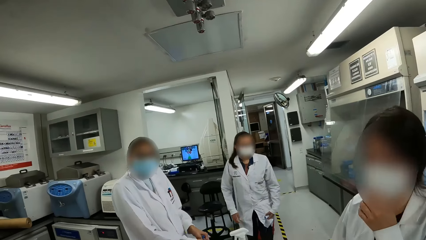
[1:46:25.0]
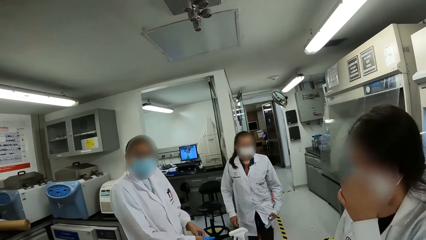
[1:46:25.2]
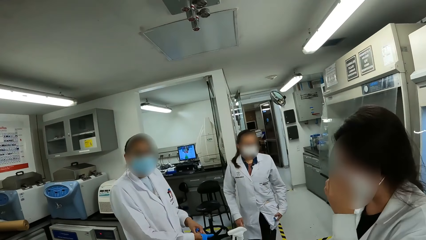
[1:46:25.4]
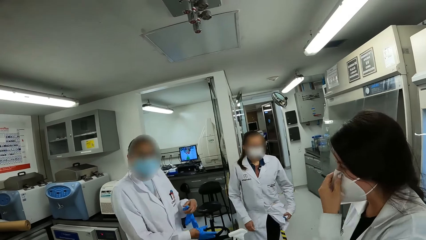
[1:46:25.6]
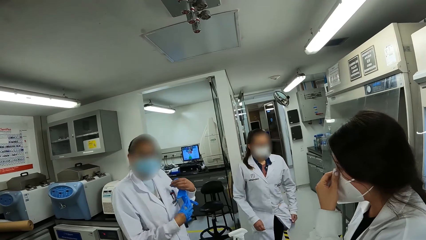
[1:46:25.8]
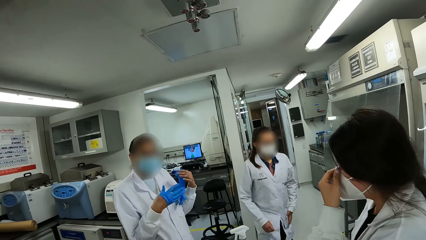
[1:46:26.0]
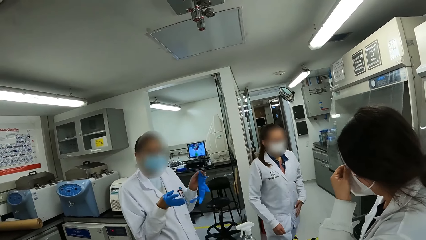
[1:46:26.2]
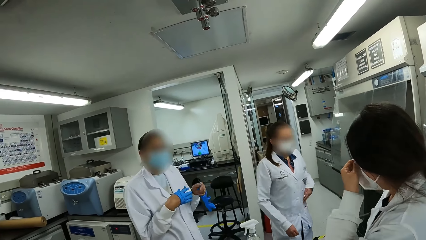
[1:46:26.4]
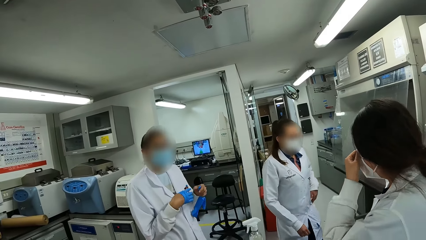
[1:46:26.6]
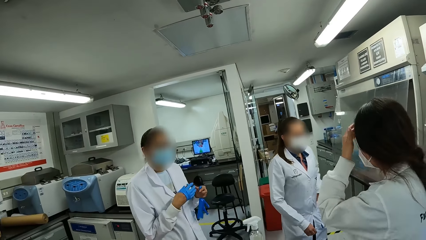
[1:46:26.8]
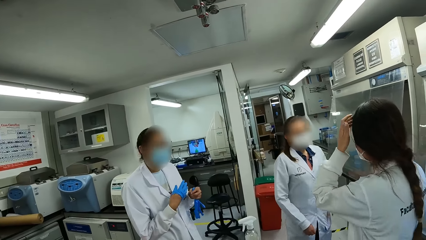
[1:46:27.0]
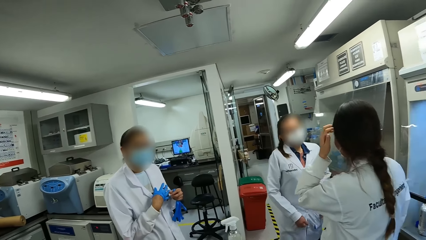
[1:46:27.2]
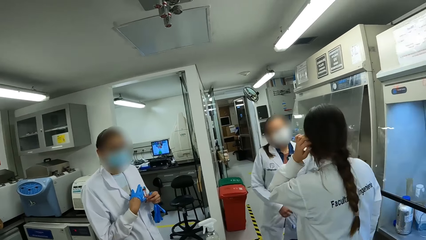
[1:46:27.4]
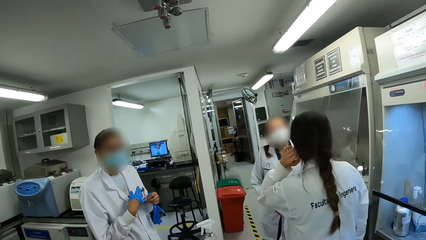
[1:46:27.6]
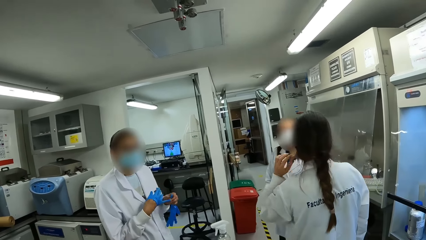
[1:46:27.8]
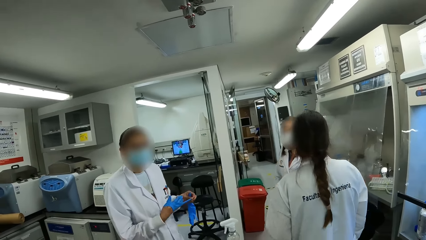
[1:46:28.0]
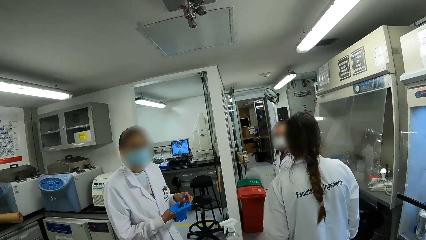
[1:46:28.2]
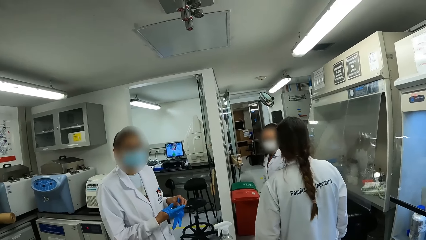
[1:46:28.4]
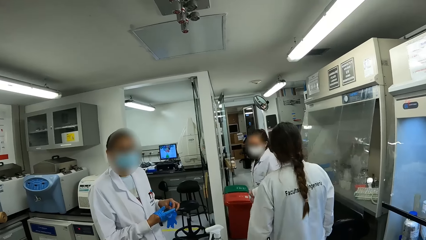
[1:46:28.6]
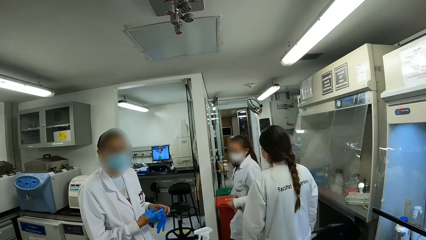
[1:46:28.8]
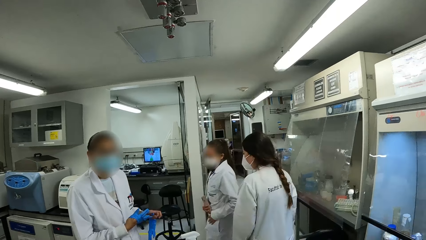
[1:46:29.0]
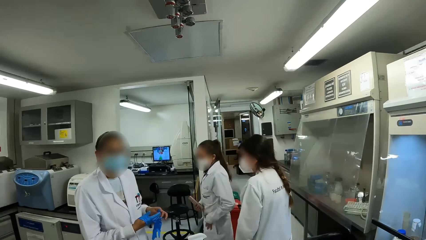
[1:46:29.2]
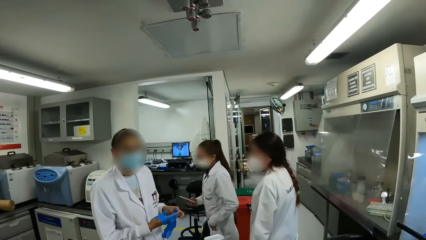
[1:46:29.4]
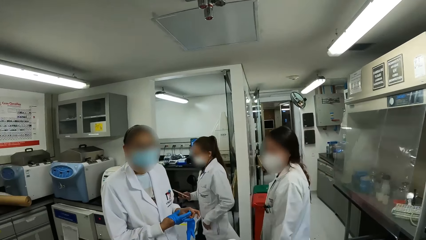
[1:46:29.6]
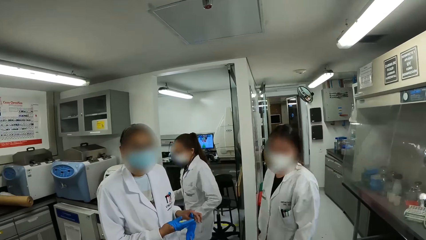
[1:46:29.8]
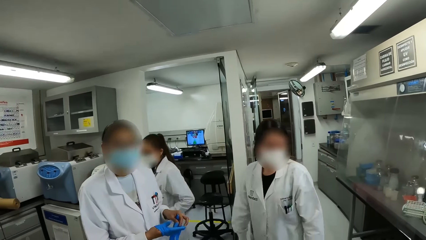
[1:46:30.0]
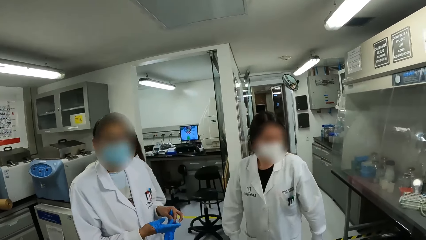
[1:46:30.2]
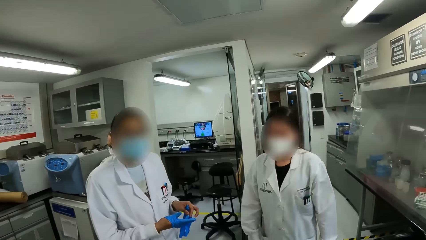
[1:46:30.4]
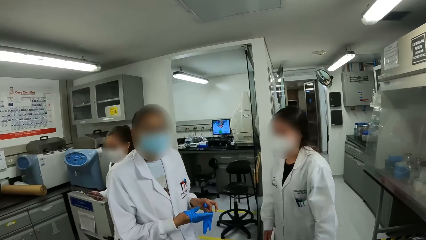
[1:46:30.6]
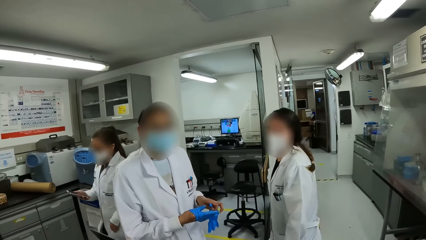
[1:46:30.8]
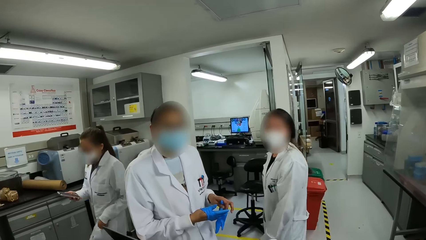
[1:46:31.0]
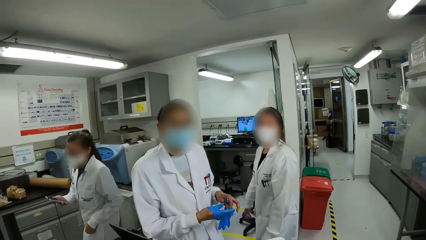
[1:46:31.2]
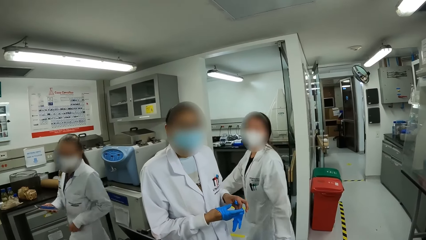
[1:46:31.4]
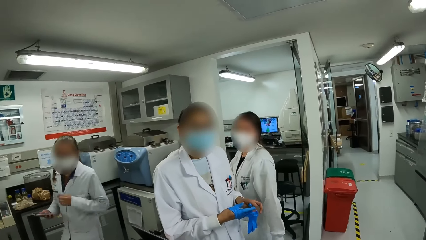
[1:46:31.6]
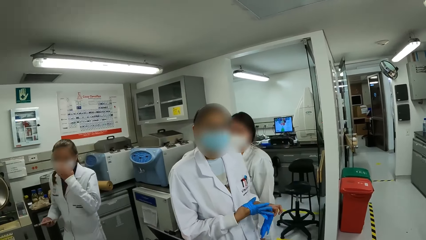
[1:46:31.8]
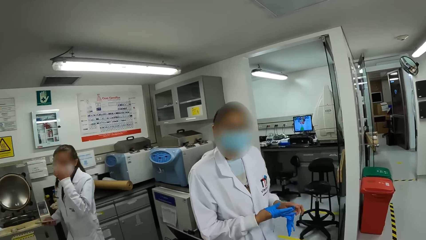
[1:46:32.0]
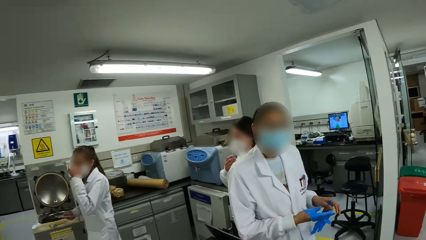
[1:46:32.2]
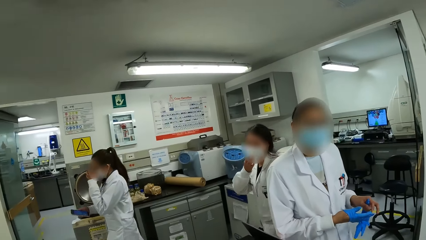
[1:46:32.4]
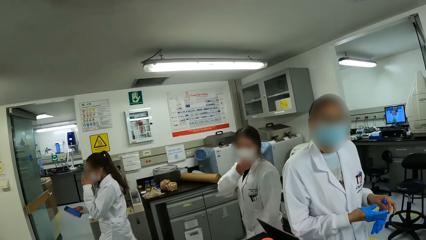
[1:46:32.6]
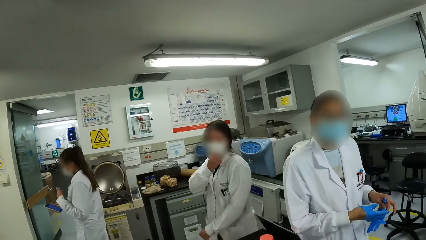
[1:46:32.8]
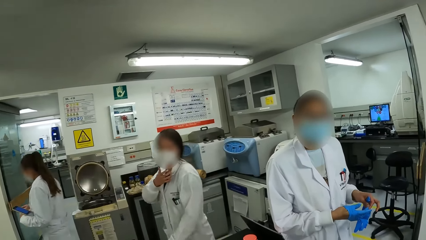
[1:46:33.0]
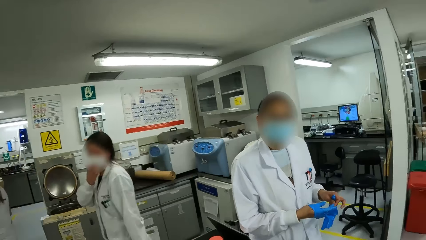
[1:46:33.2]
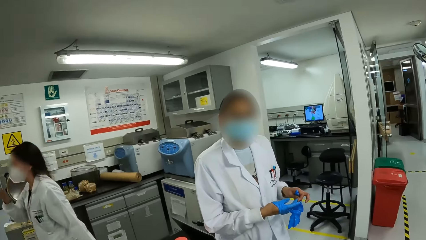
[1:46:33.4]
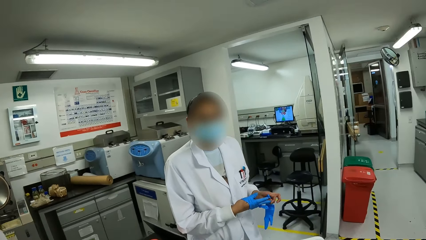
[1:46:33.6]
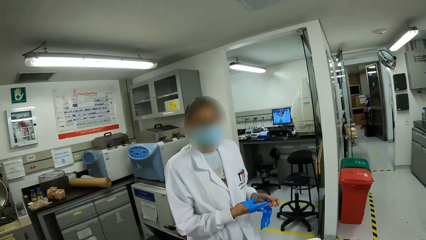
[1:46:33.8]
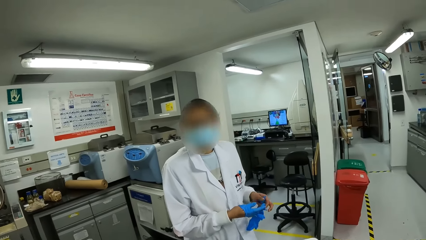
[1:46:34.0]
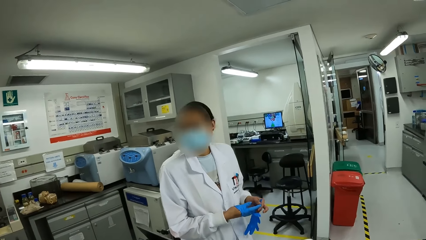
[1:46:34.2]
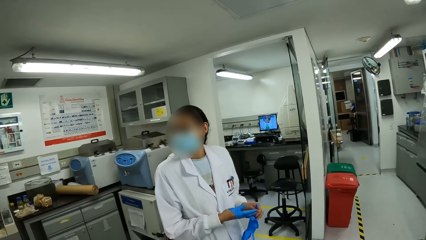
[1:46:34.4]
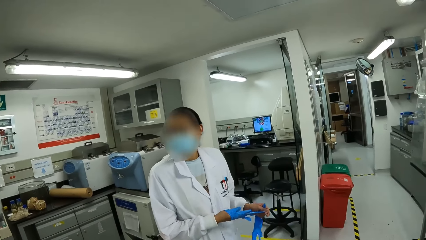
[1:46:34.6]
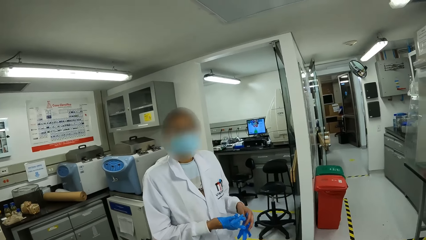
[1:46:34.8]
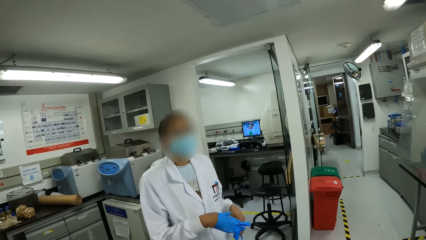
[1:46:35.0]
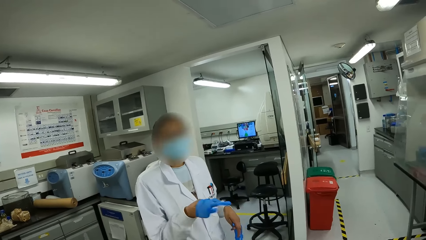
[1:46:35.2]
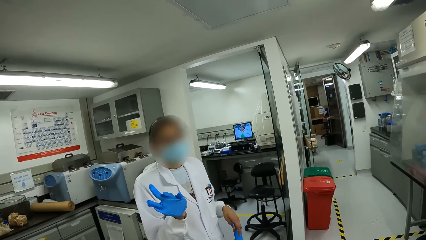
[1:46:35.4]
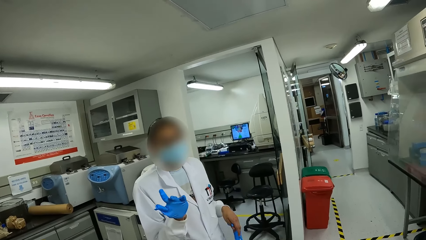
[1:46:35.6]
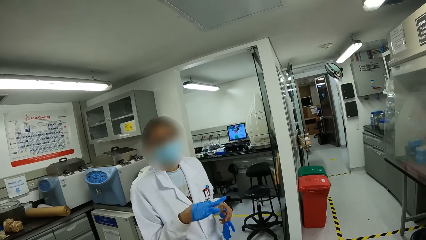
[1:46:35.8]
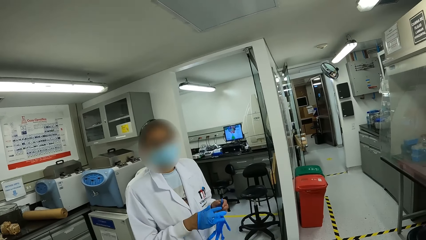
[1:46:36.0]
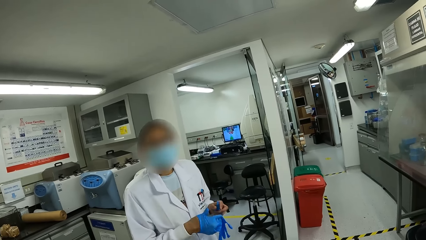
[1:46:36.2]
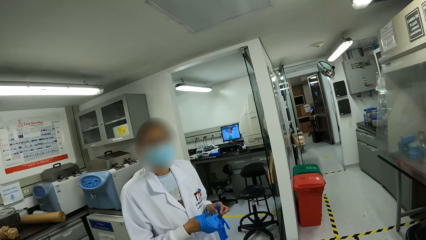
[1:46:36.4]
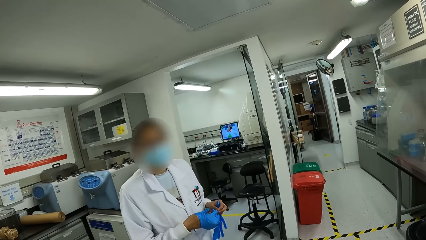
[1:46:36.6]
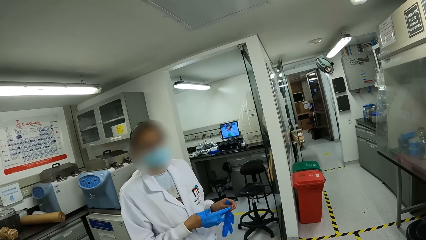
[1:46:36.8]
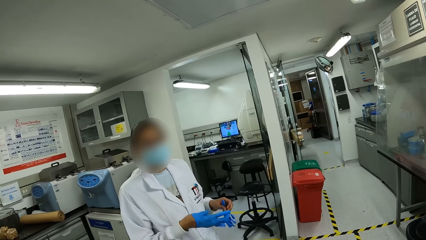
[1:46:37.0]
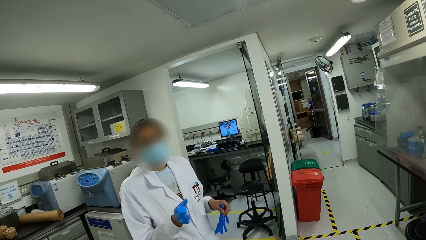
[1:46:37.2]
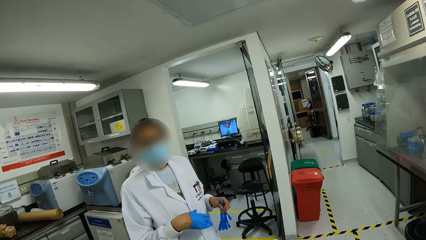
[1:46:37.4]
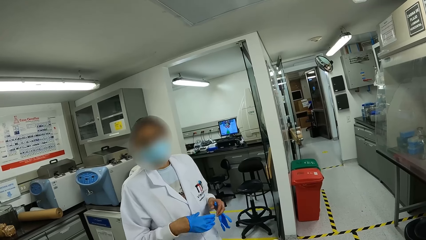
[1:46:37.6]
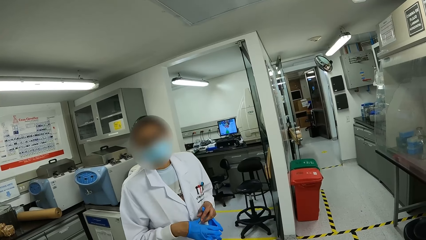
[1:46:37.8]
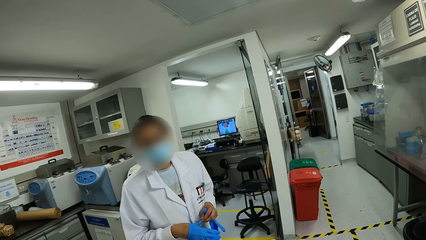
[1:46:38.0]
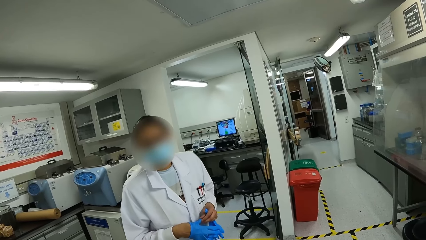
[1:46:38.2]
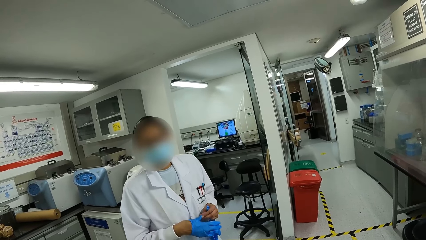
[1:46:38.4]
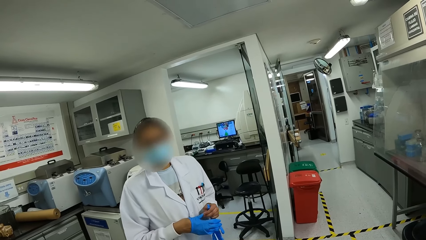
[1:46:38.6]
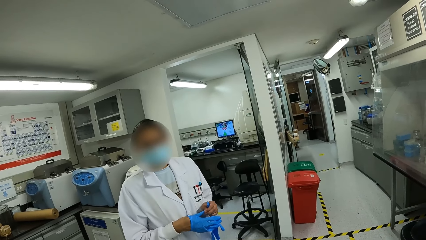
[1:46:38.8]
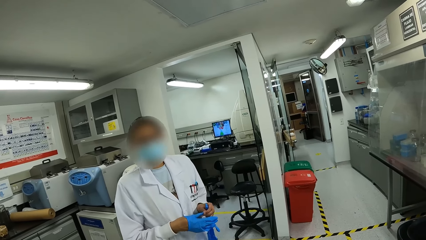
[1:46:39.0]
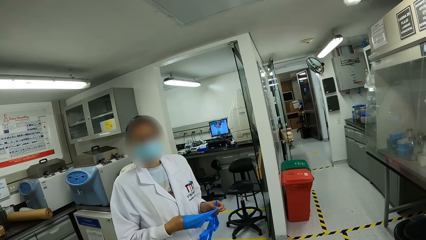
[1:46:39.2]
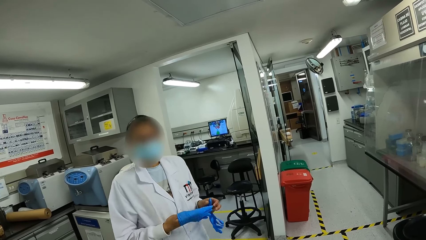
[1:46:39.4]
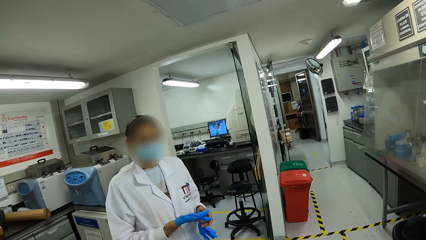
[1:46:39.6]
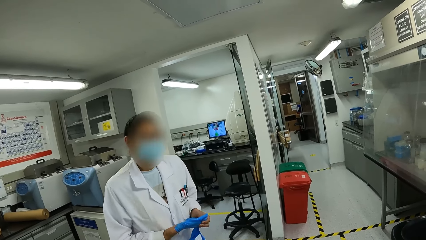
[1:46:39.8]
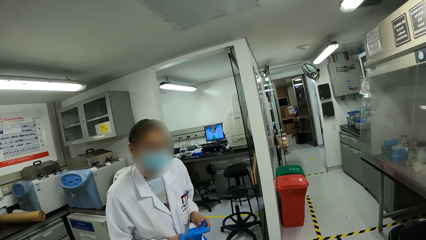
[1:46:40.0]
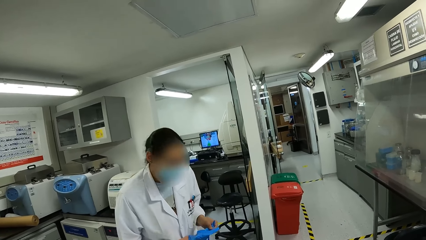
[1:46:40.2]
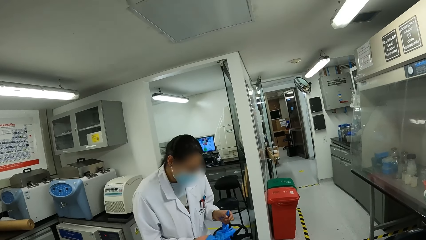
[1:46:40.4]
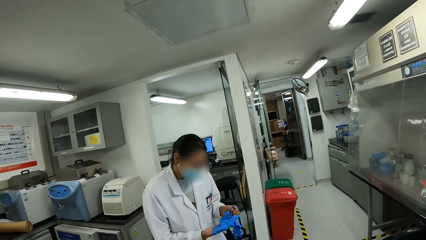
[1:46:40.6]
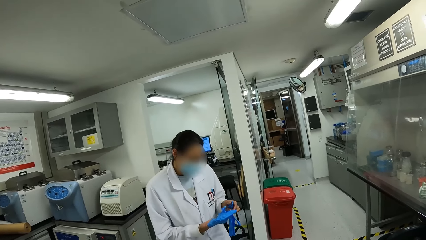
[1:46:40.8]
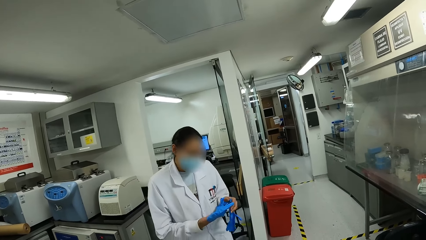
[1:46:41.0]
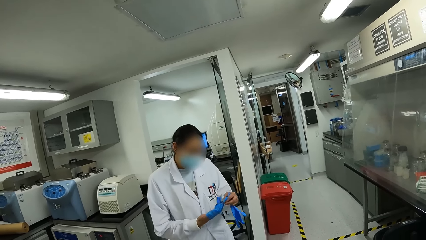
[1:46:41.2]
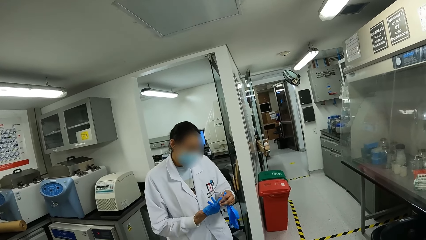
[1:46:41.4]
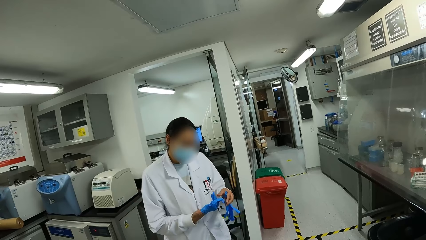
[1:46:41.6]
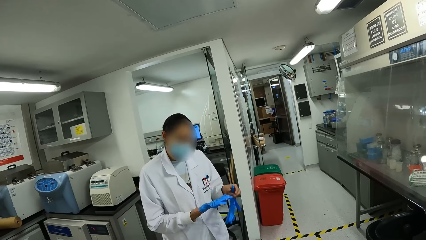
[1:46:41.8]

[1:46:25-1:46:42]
A person adjusts the mask. Another person removes a glove. A third person walks around and adjusts the mask. The first person walks around. The second person removes the glove. The second person interacts with the camera wearer.
